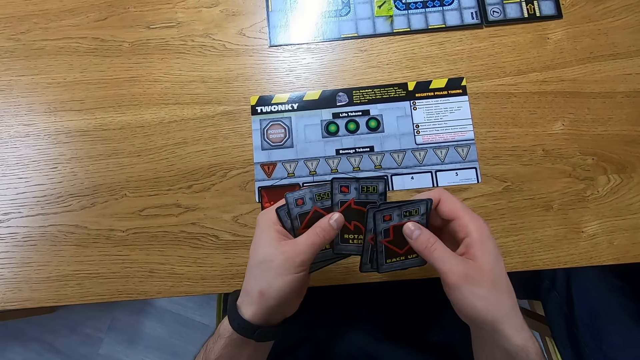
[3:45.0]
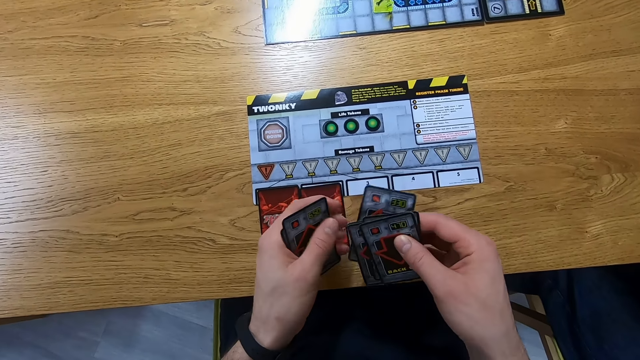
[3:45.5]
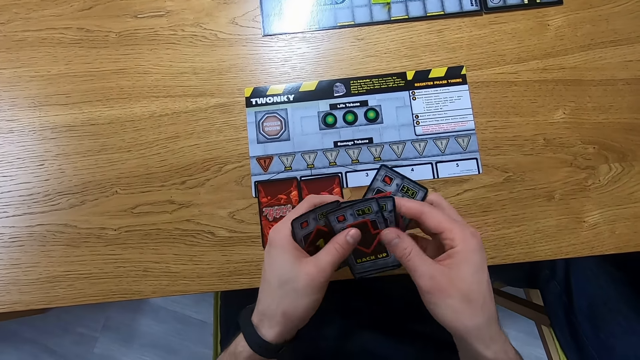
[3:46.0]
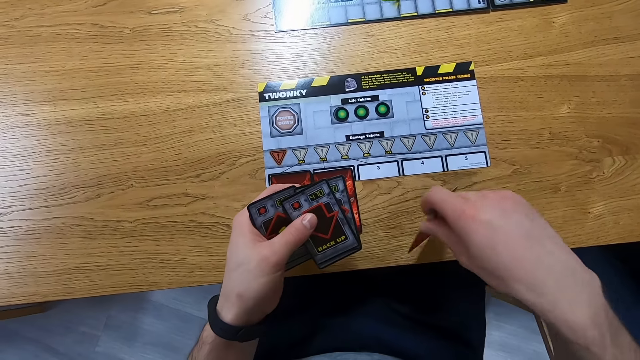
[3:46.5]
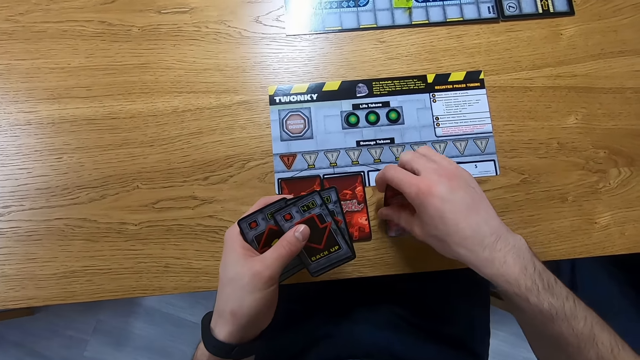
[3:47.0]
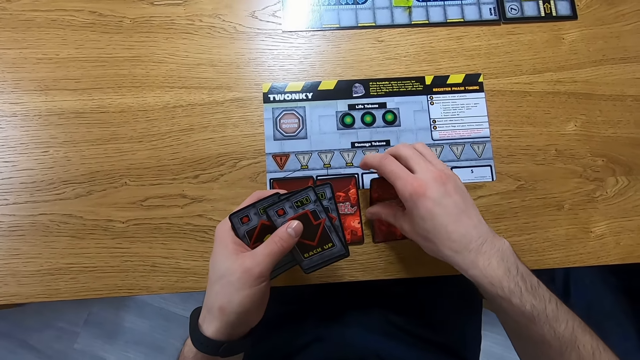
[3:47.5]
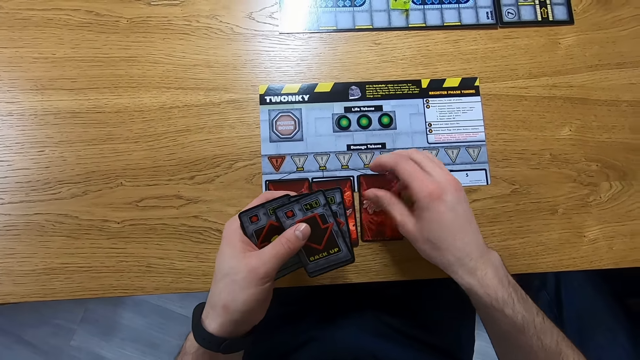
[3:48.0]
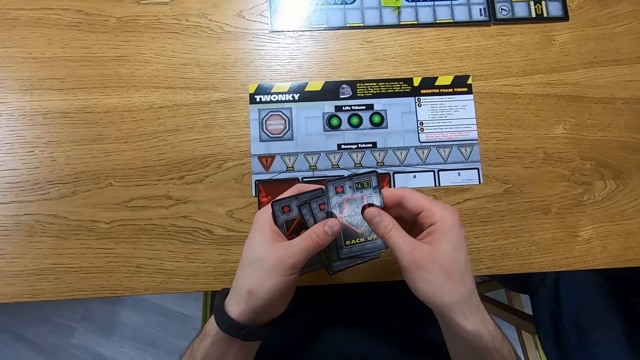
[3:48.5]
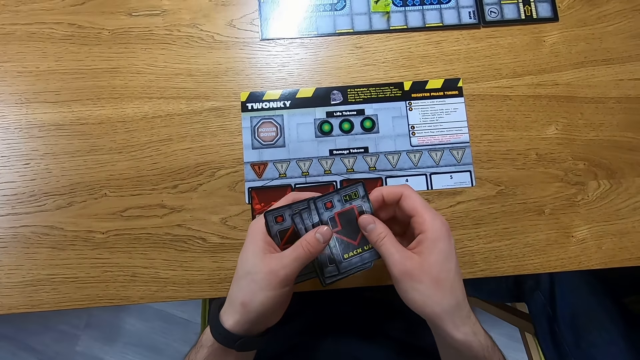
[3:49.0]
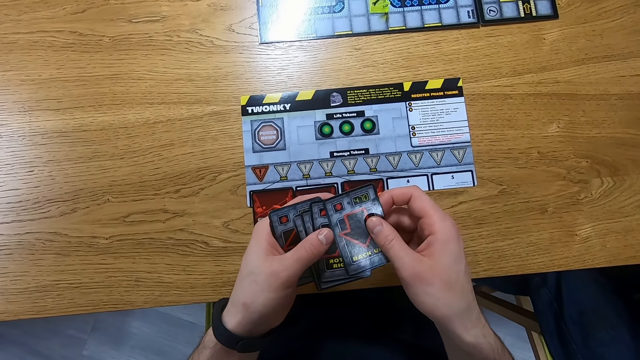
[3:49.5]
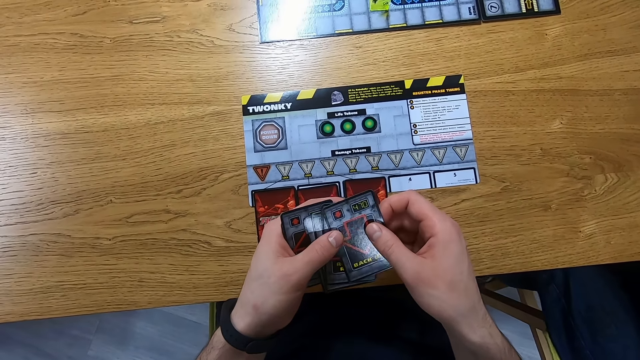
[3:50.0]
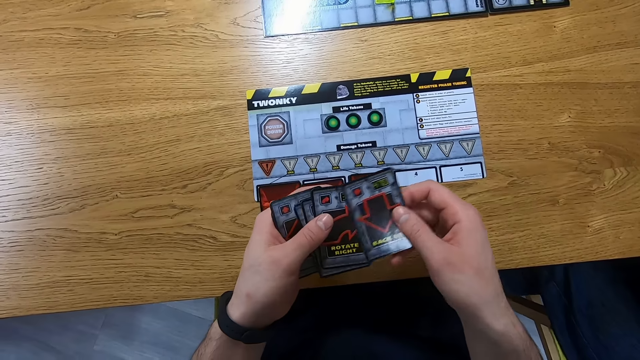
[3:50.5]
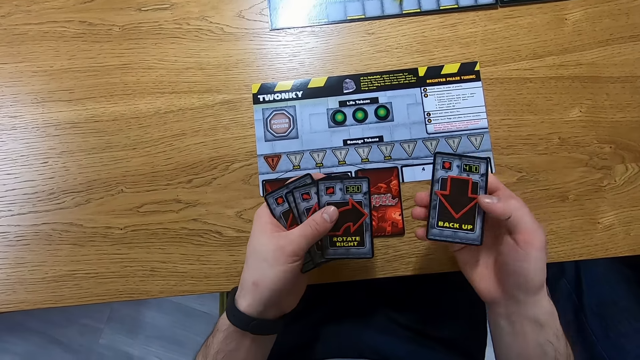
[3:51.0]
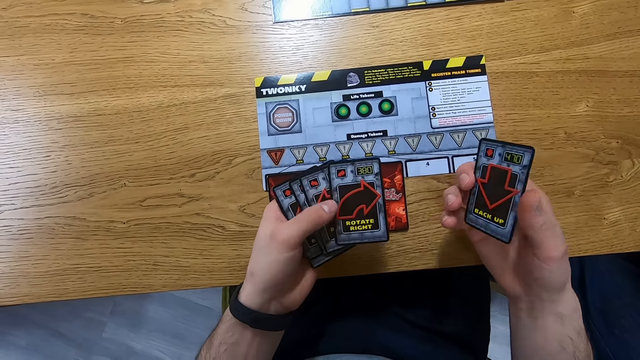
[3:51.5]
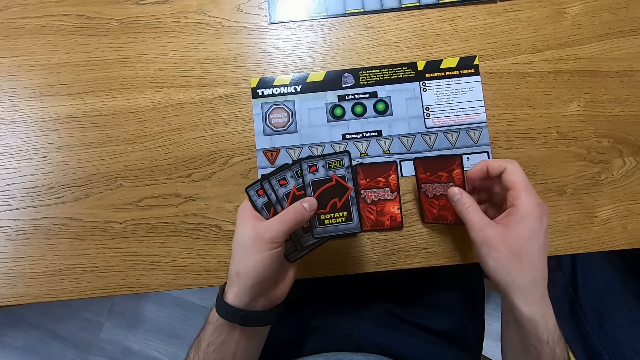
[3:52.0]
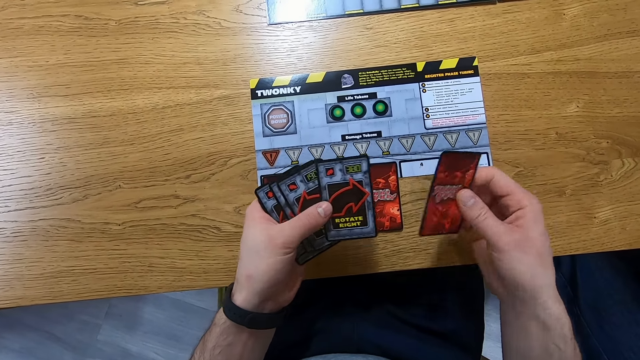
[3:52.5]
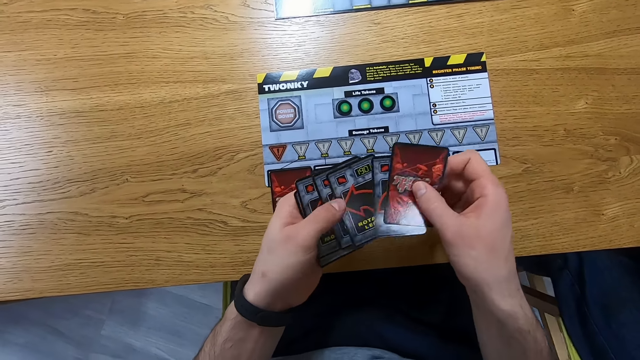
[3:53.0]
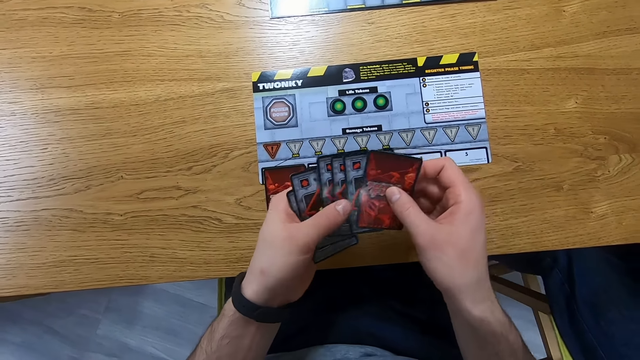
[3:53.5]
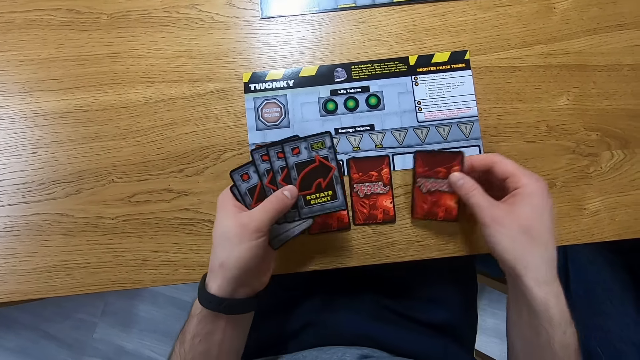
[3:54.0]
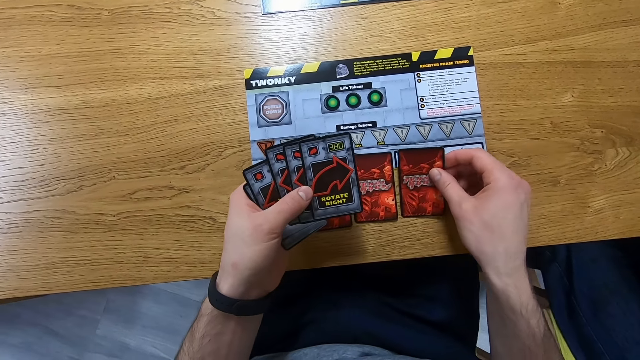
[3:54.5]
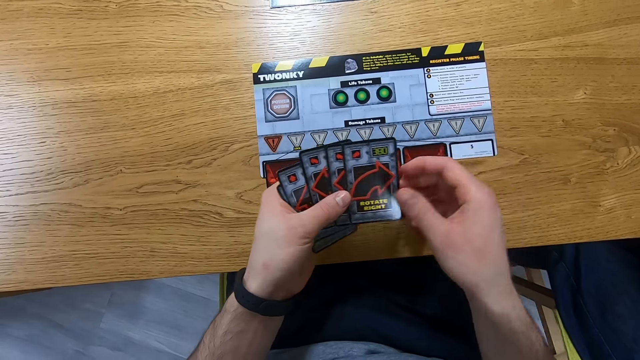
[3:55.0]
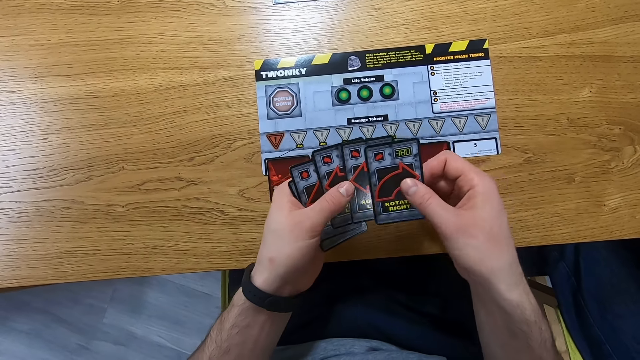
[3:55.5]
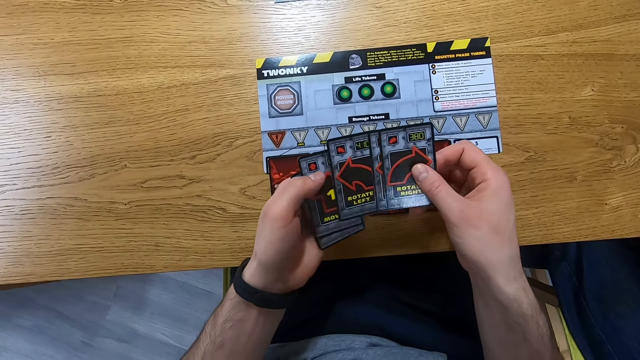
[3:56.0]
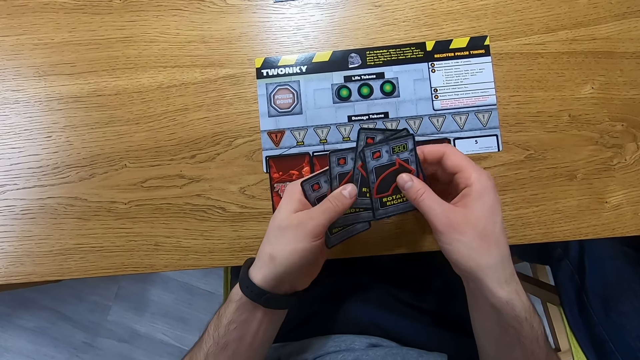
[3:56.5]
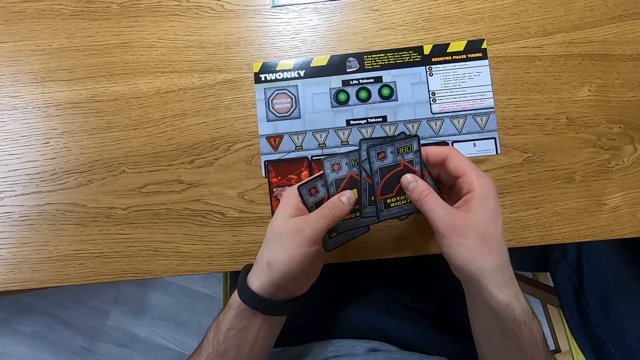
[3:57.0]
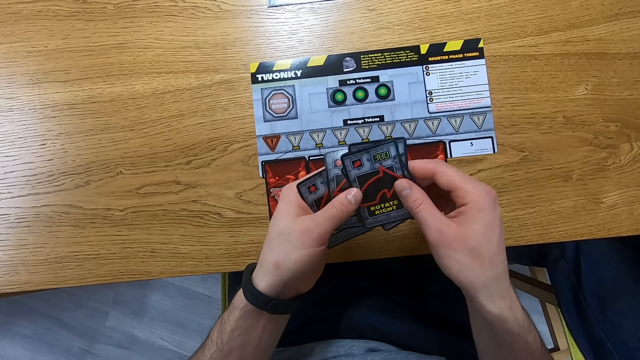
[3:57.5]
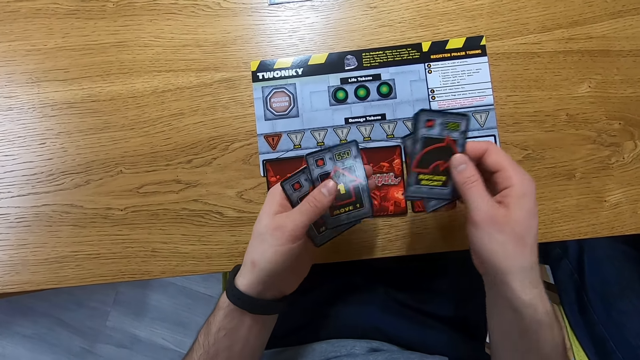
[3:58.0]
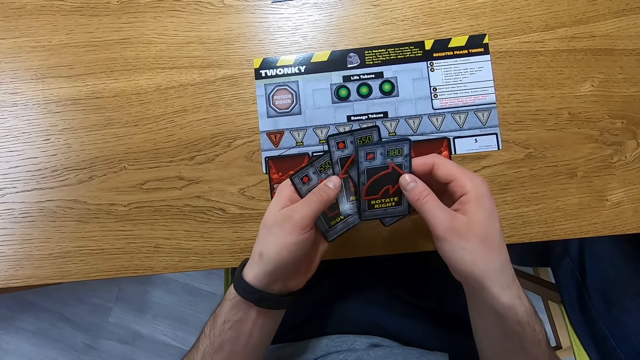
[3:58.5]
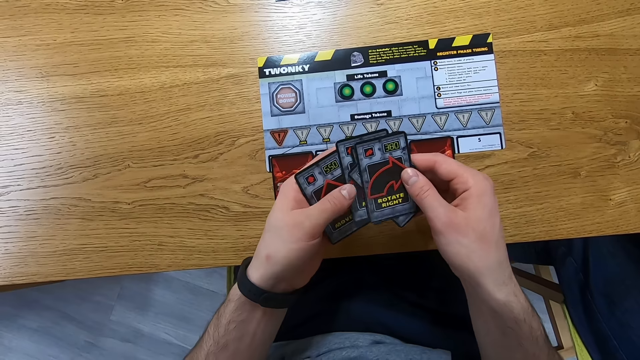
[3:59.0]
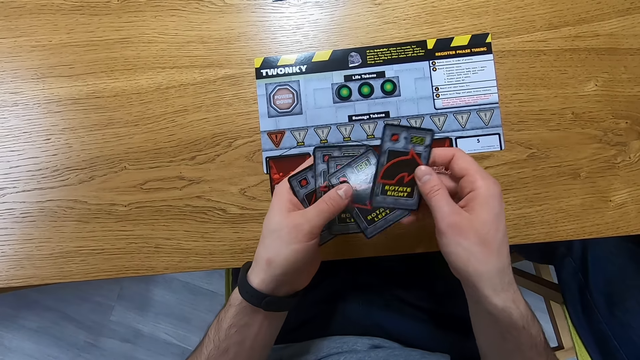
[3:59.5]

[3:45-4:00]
The camera wearer places a card on the game board. They look at the cards. They place a card on the game board. They look at the cards.

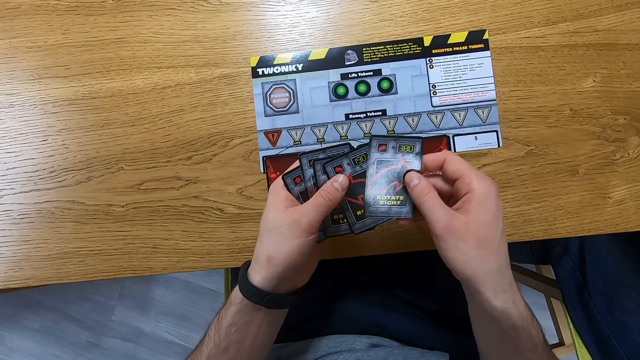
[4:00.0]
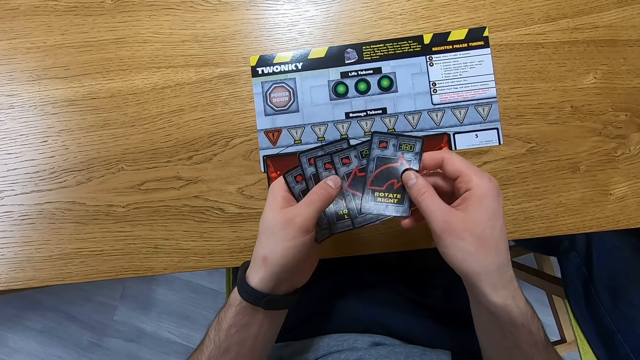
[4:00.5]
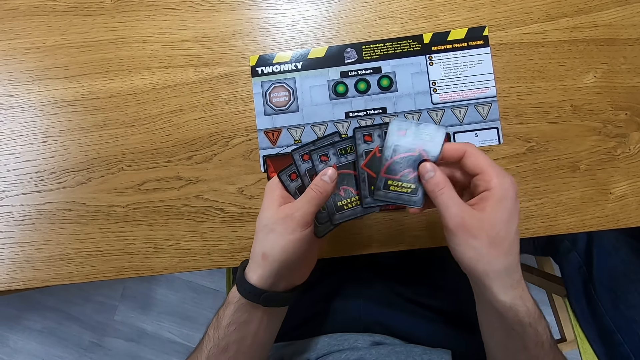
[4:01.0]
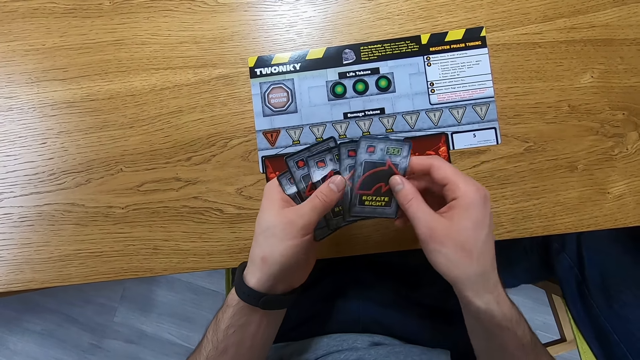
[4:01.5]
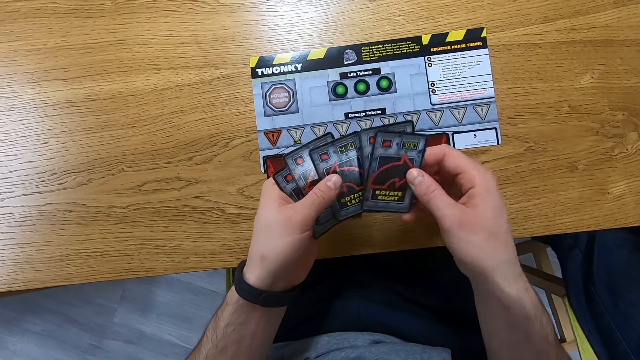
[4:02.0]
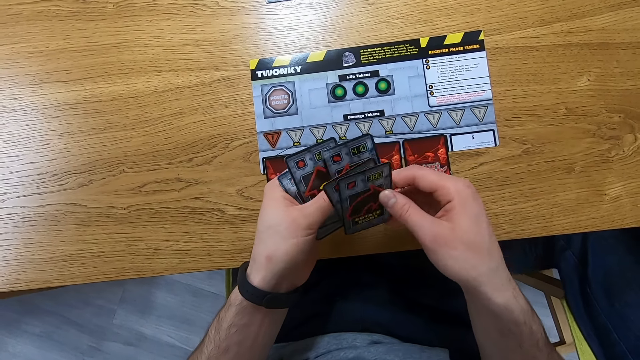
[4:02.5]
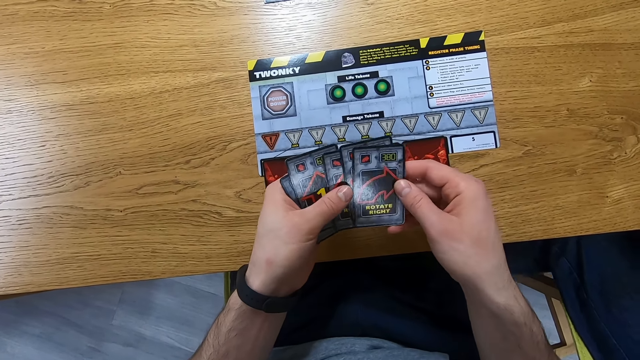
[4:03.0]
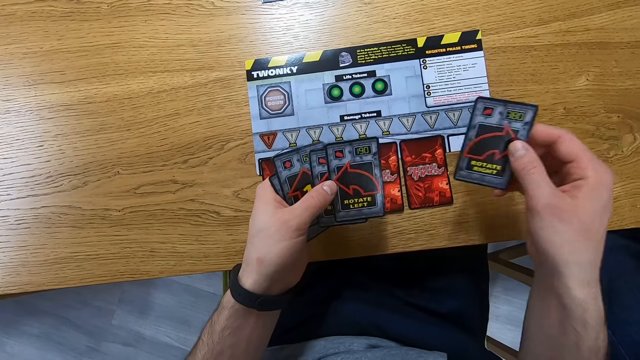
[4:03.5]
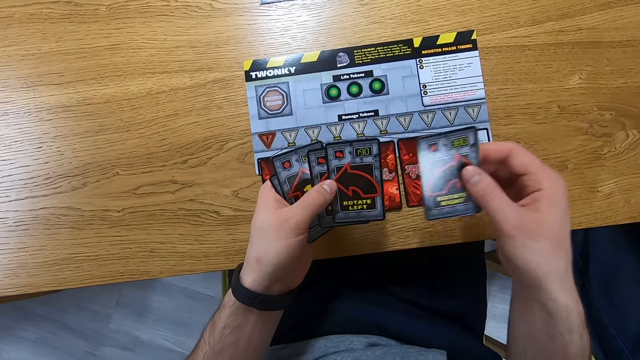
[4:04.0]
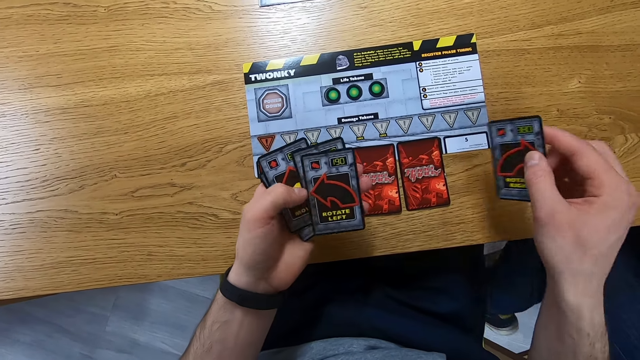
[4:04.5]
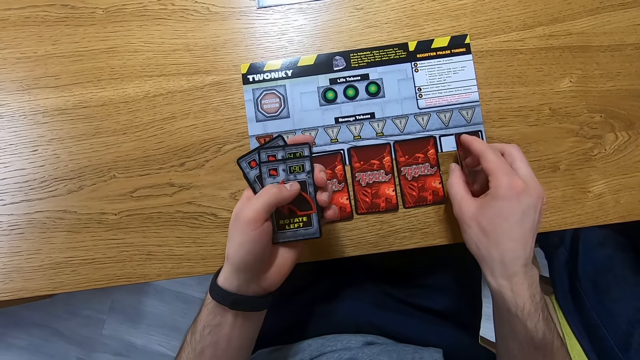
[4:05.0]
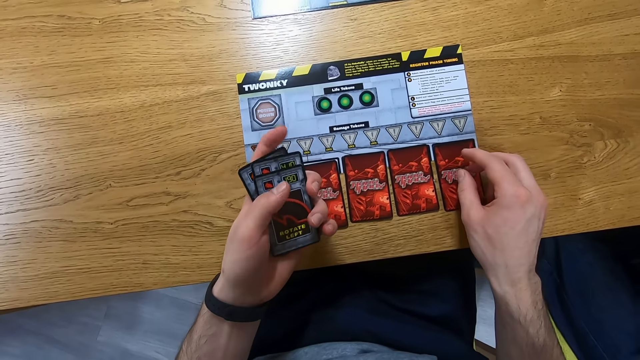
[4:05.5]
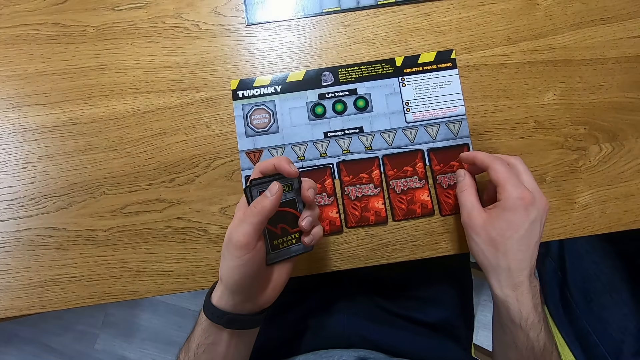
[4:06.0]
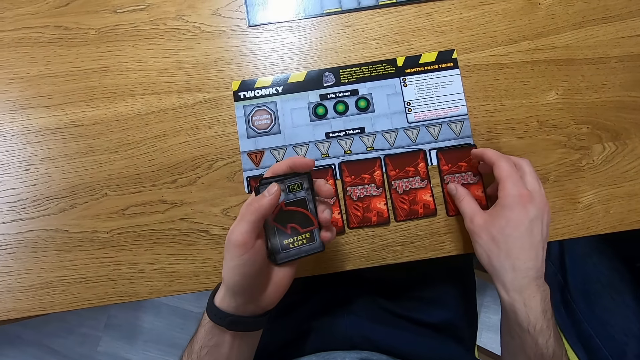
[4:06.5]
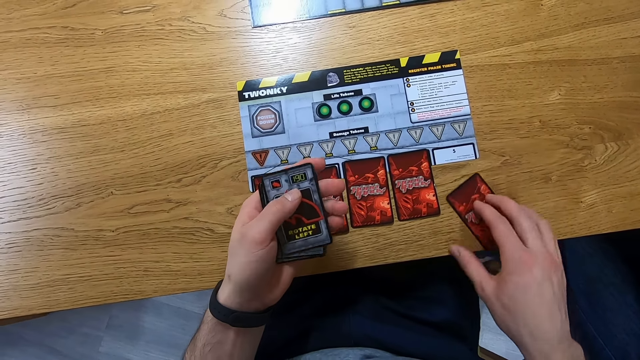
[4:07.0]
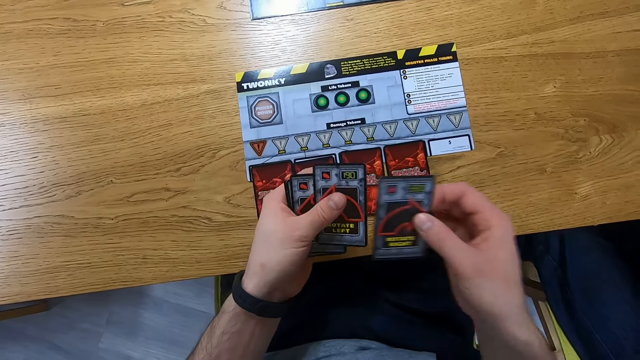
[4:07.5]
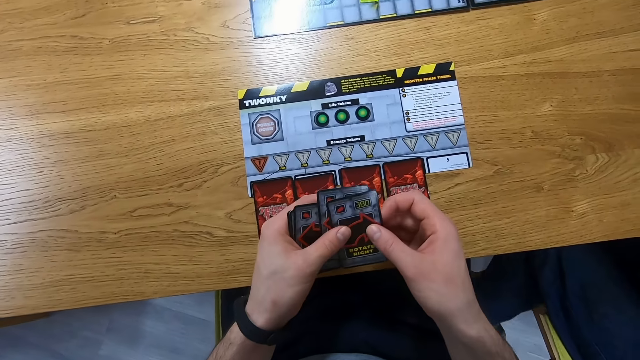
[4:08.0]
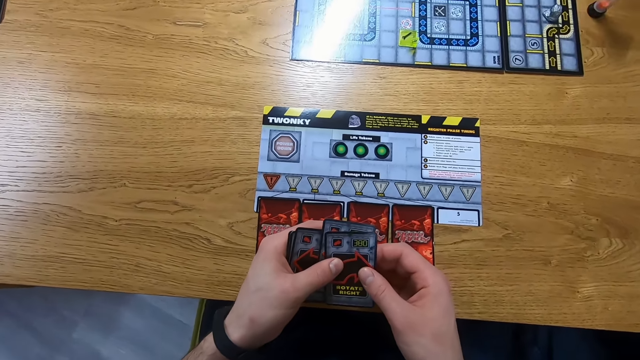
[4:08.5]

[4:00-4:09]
The camera wearer places a card on the game board. They pick a card from the game board. They look at the cards.
